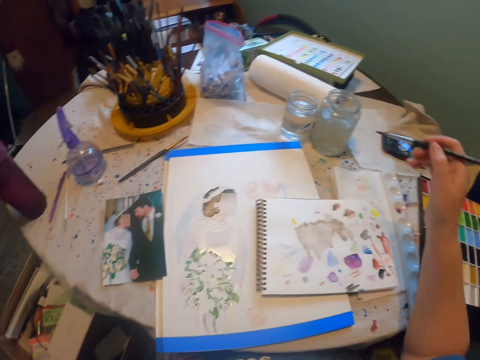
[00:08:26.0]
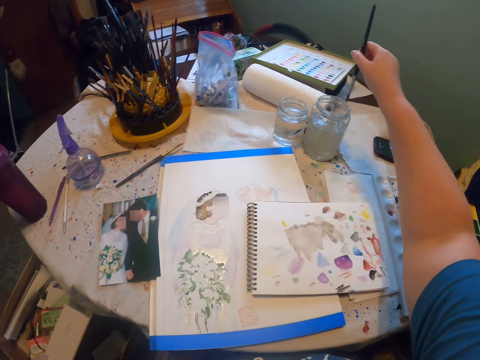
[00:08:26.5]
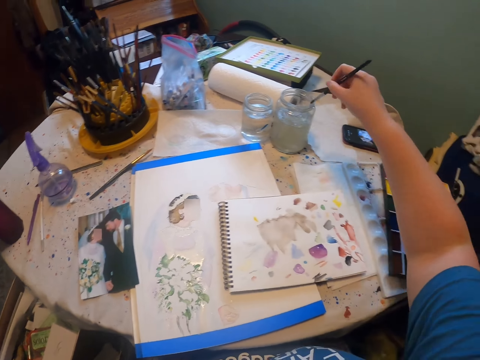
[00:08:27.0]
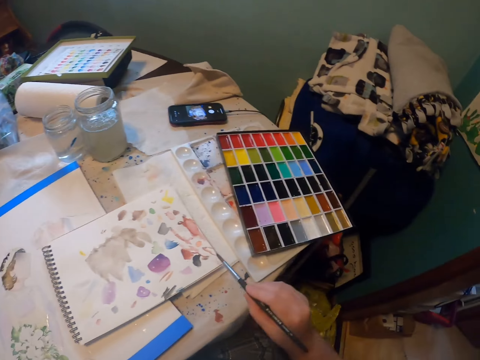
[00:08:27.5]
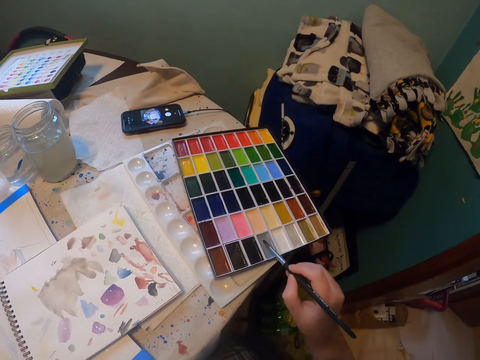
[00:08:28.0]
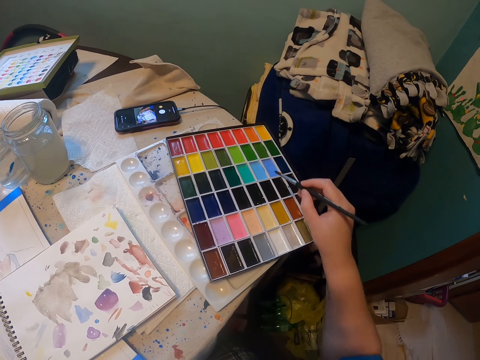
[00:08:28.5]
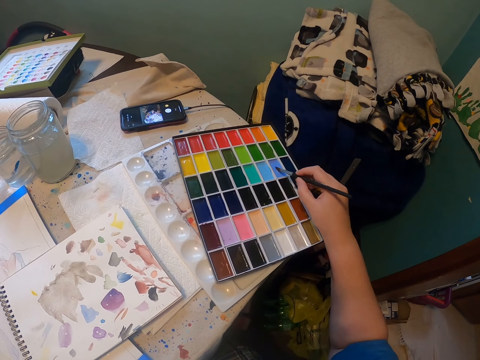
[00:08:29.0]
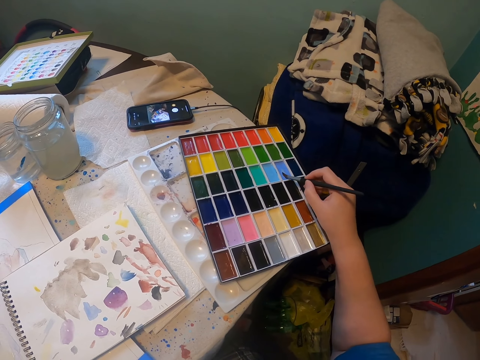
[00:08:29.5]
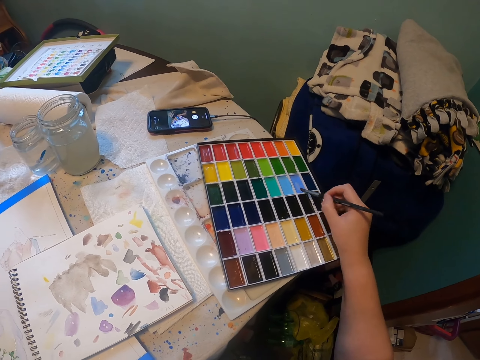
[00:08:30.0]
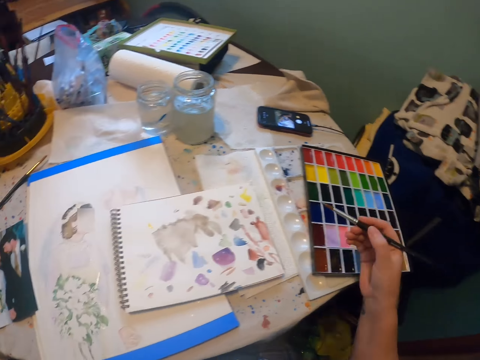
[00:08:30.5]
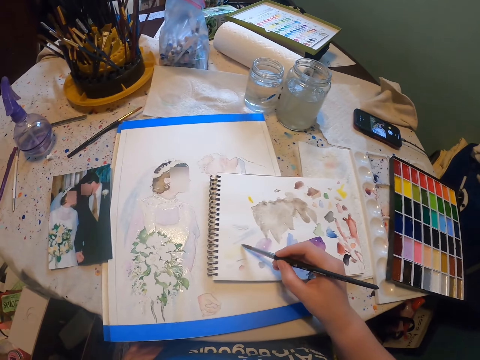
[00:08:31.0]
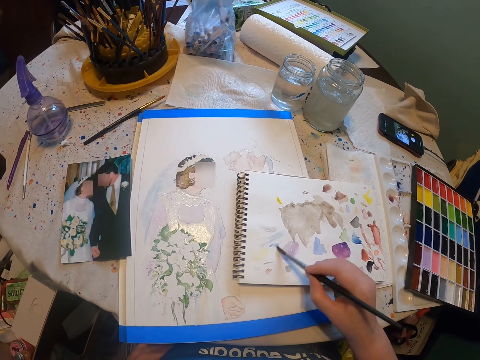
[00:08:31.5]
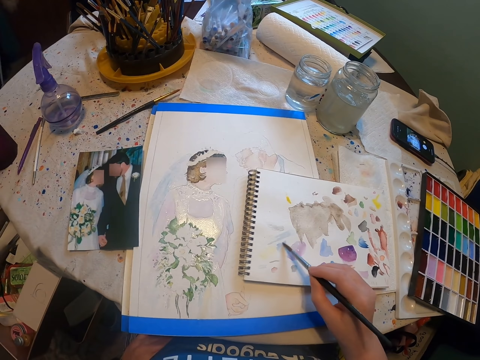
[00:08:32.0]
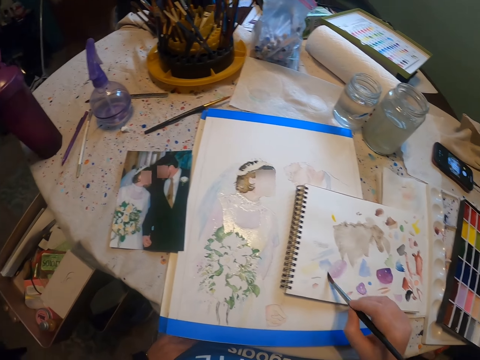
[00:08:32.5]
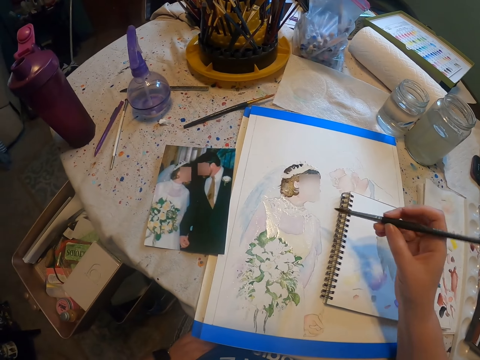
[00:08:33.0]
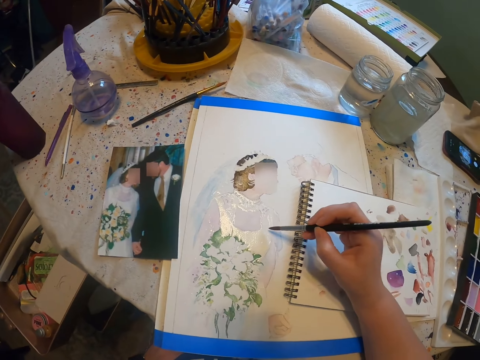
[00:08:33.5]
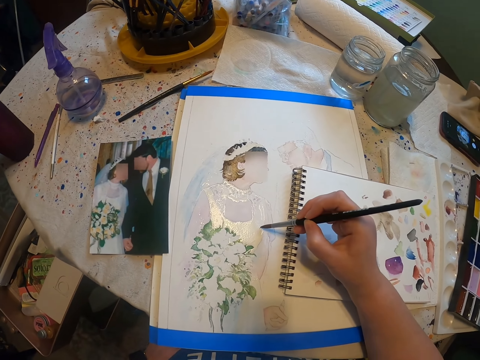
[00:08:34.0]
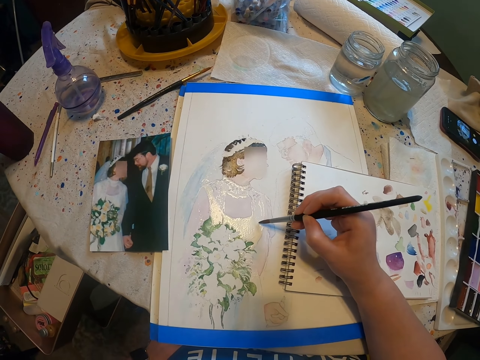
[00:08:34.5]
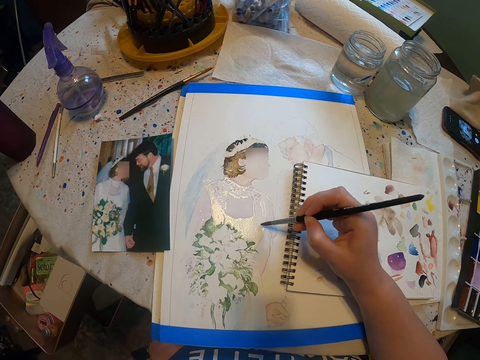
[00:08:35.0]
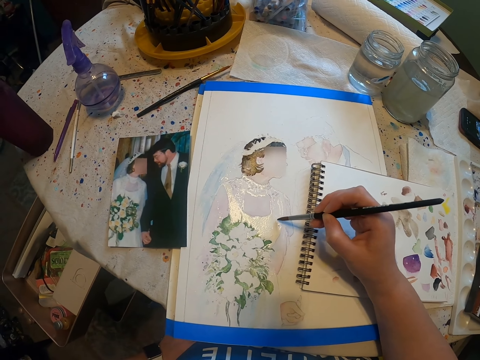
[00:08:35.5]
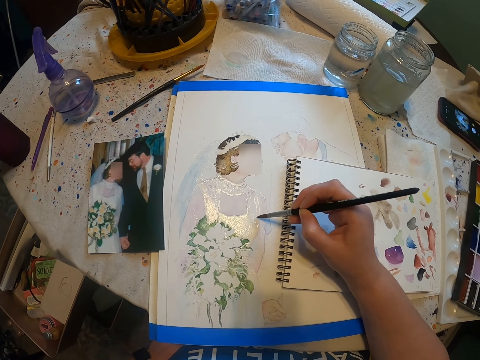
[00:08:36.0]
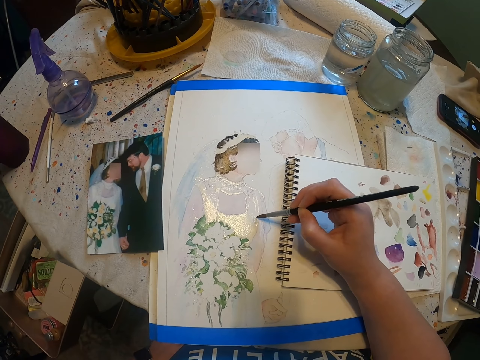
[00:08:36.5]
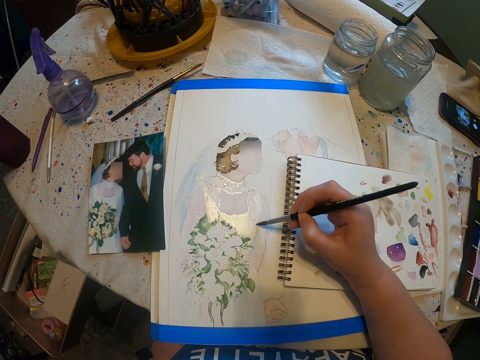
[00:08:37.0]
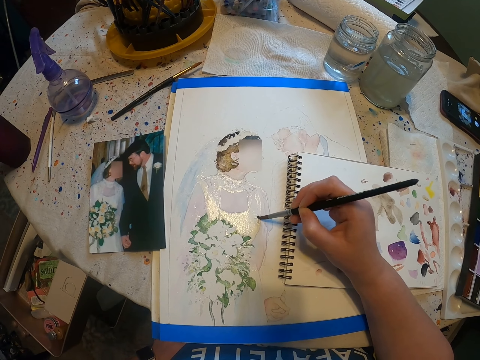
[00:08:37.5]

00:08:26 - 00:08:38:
The camera wearer rinses a paint brush in a tin. They wipe the paint brush on a tissue paper. They scoop paint from a paint pallet. They spread the paint on a book. They paint a craft paper with the paint brush.

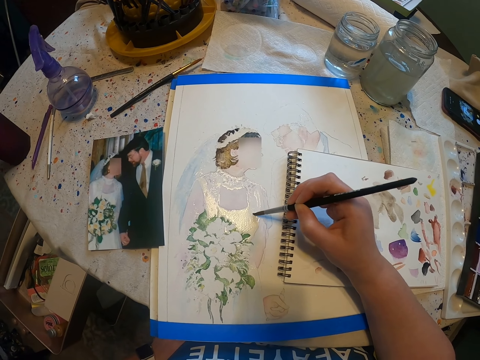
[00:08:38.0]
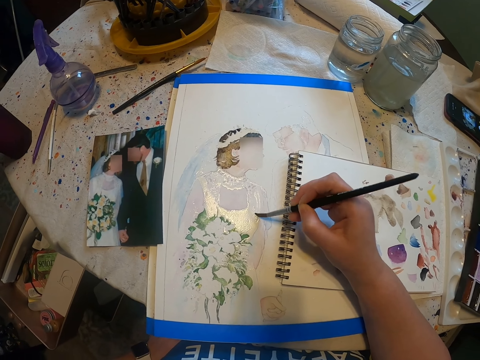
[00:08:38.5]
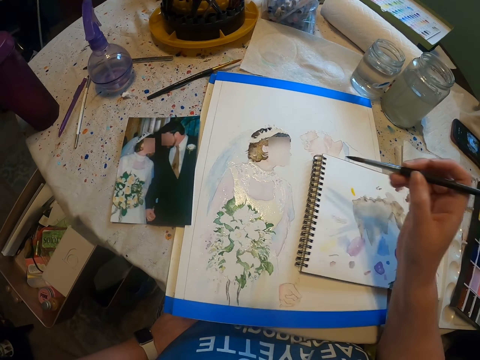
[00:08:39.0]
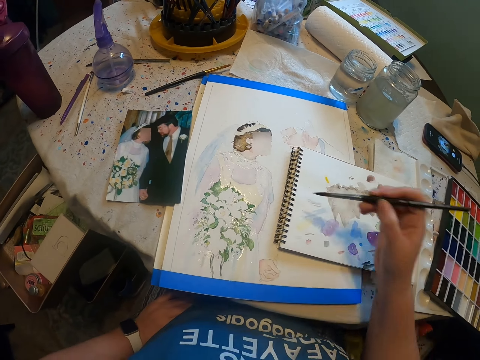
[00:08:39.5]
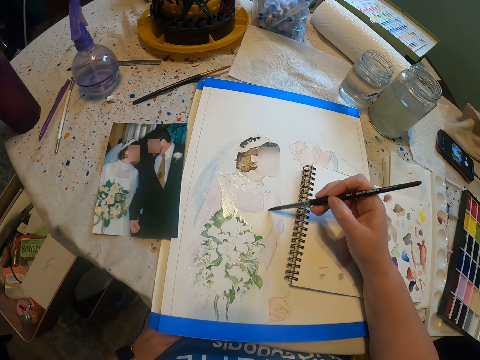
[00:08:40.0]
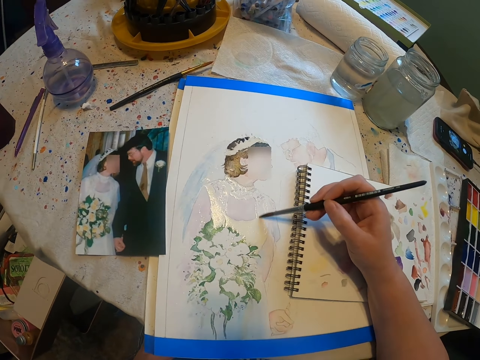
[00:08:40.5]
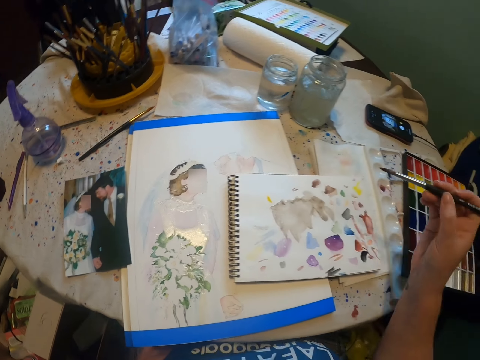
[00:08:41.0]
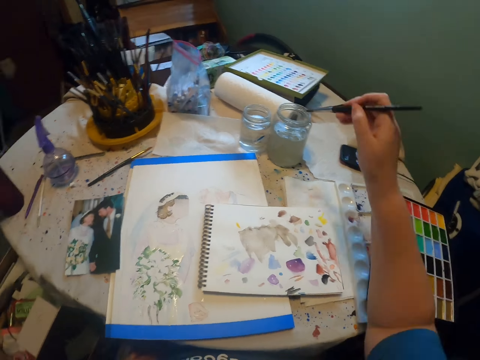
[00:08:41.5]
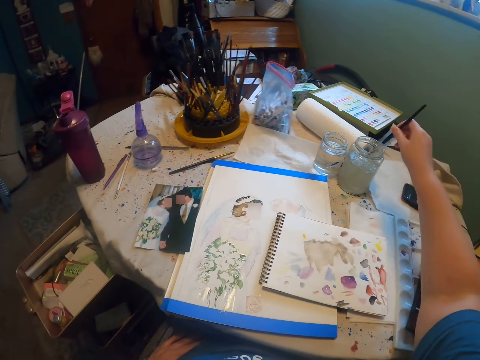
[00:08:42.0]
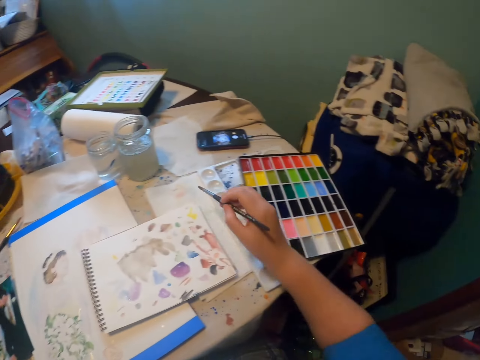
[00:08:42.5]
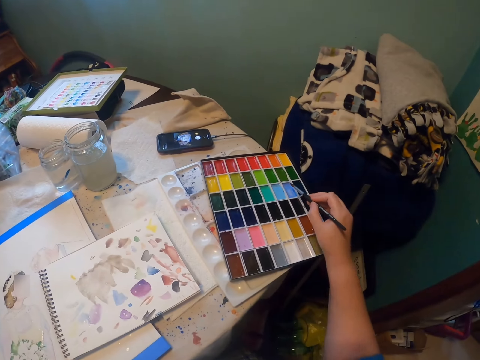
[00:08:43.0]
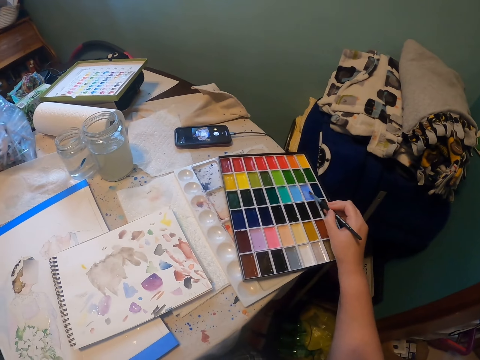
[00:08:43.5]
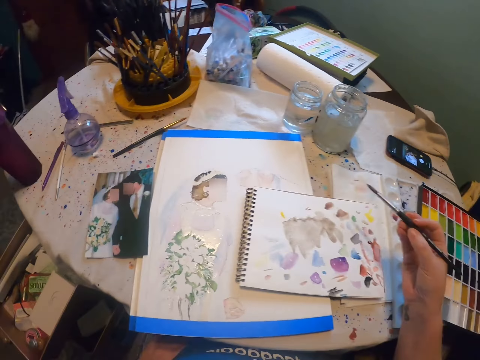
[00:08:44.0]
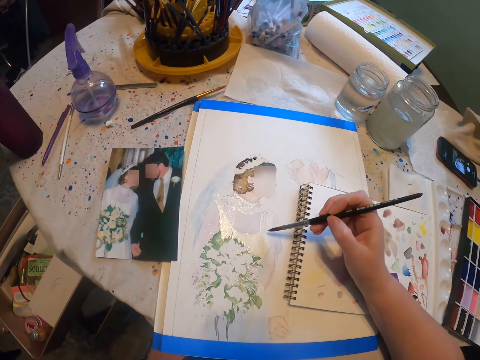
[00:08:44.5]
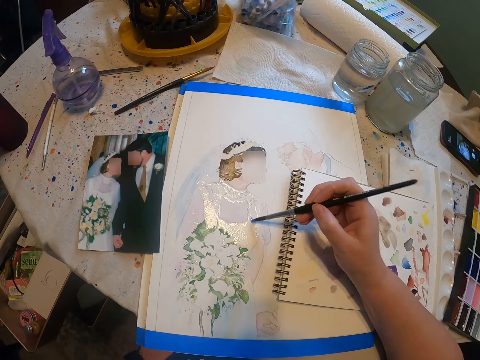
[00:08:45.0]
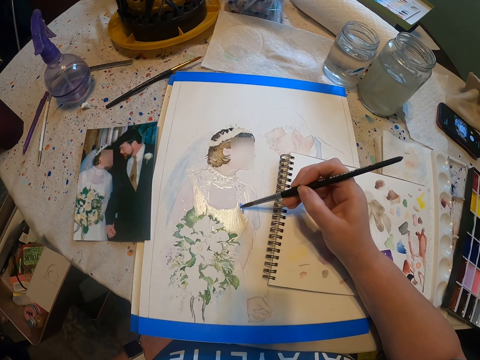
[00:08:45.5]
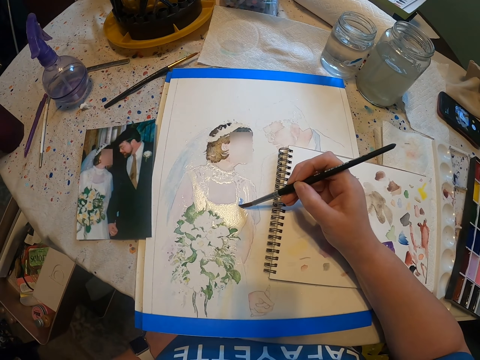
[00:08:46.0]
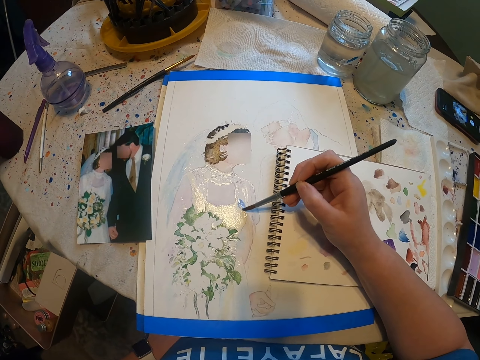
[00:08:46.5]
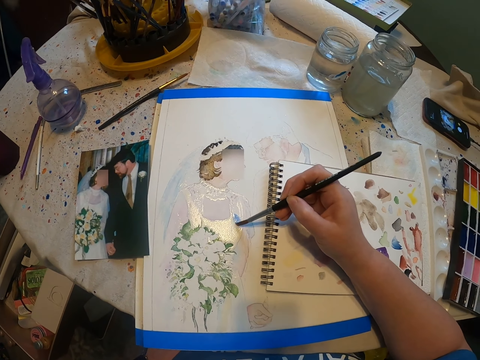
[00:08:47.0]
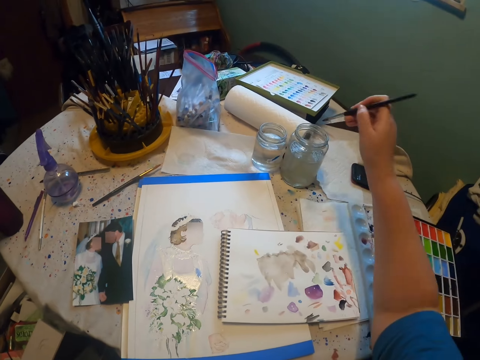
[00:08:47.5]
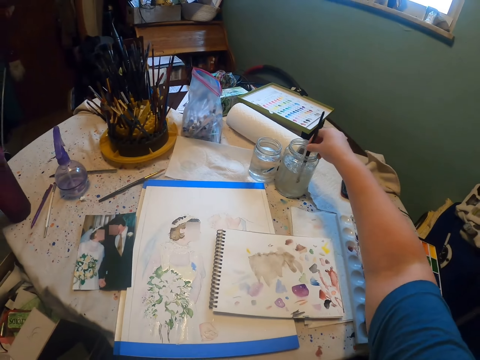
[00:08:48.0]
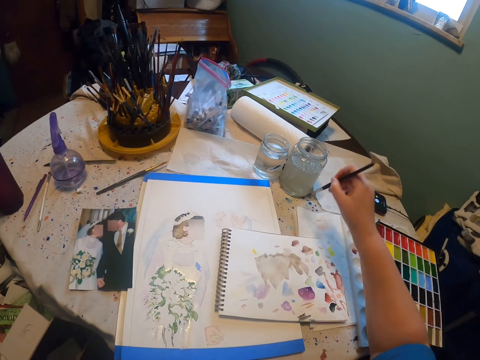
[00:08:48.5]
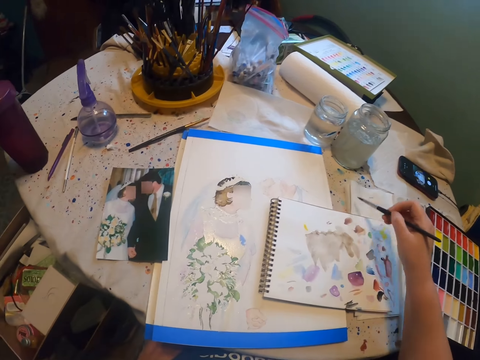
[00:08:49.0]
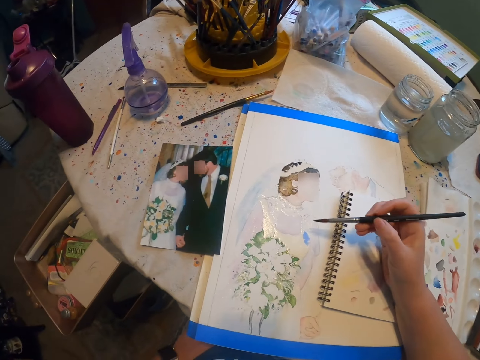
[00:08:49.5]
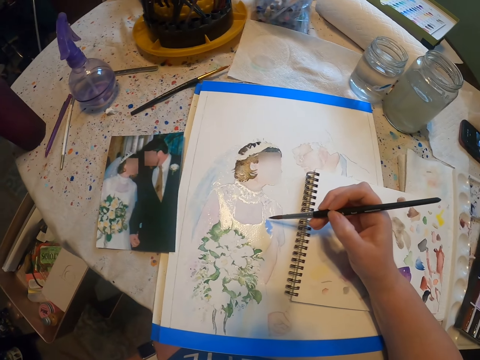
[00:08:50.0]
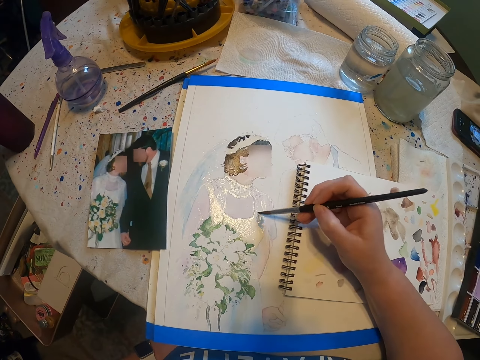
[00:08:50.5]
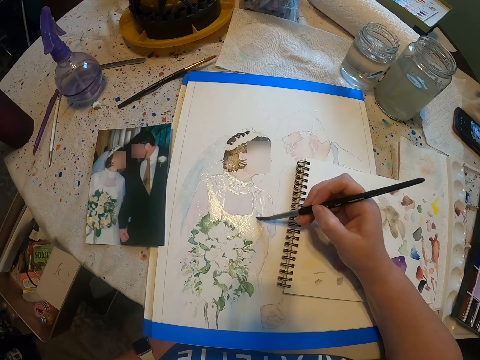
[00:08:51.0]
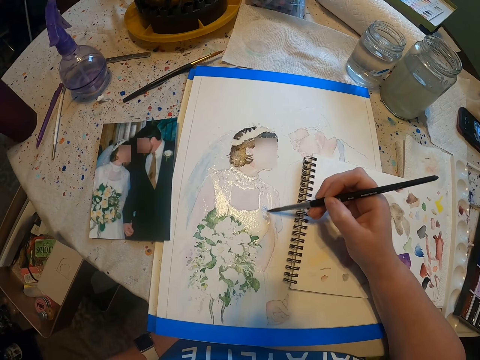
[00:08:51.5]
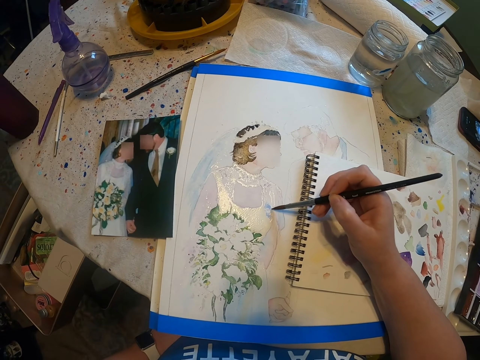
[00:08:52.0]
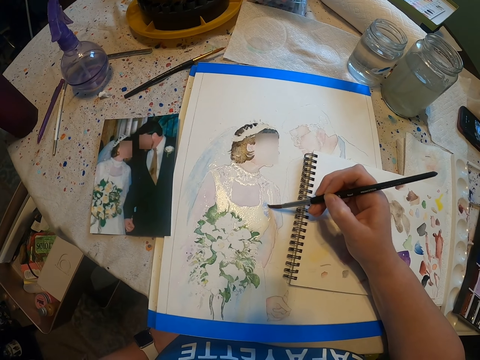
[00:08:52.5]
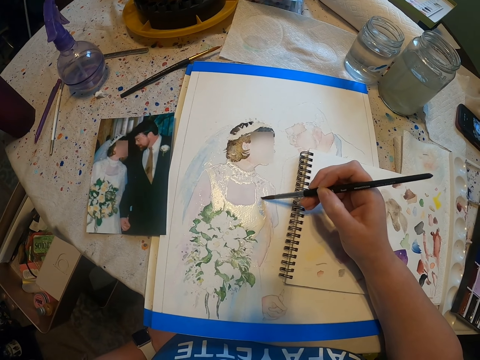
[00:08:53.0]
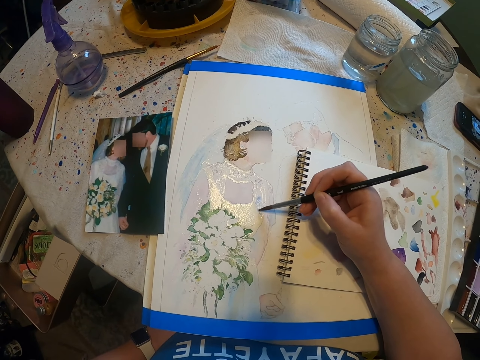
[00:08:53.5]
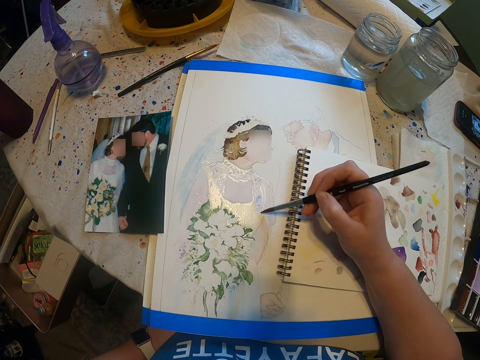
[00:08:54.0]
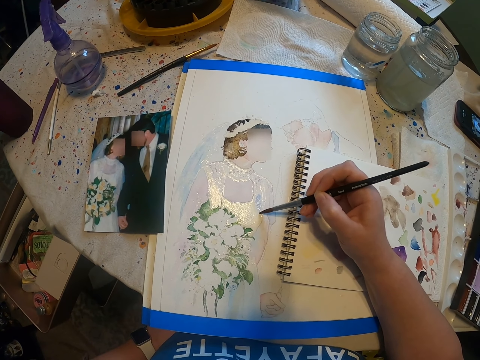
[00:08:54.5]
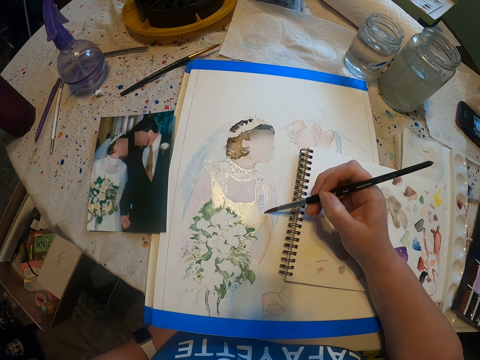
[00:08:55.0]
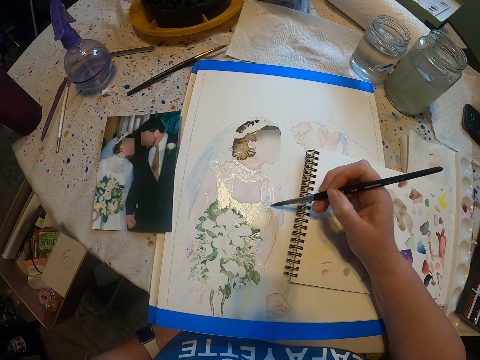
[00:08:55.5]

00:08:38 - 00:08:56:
The camera wearer looks around a room. They paint a craft paper with a paint brush. They look around the room. They rinse the paint brush in a tin. They scoop paint from a paint pallet. They paint the craft paper with the paint brush. They rinse the paint brush in the tin. They wipe the paint brush on a tissue paper. They paint the craft paper with the paint brush.
